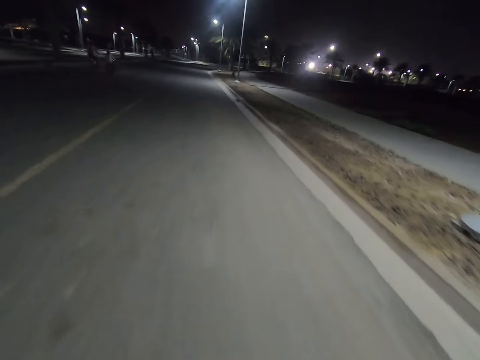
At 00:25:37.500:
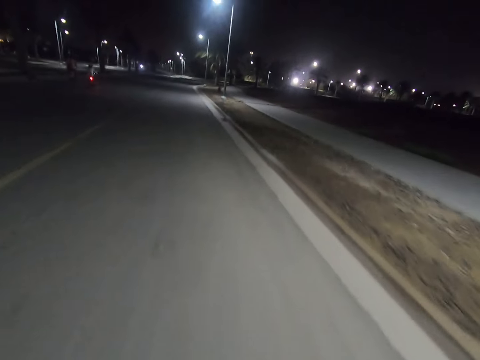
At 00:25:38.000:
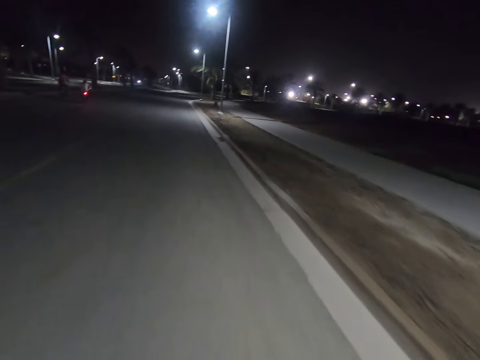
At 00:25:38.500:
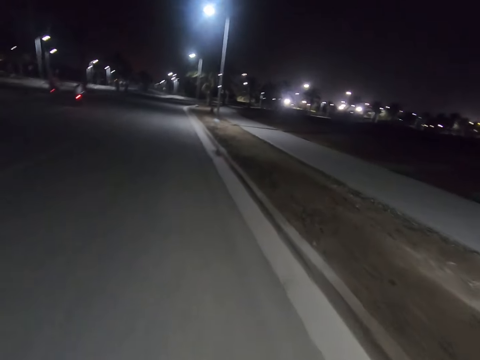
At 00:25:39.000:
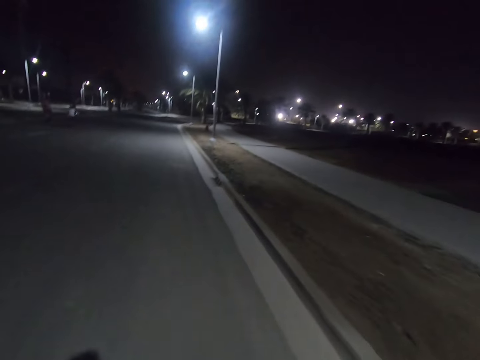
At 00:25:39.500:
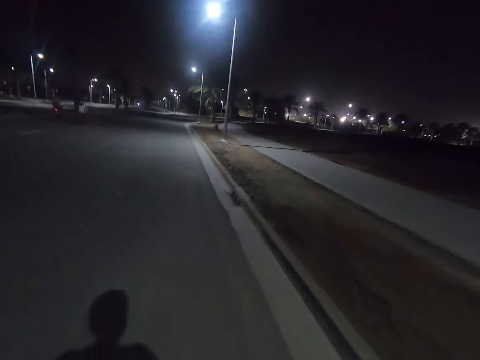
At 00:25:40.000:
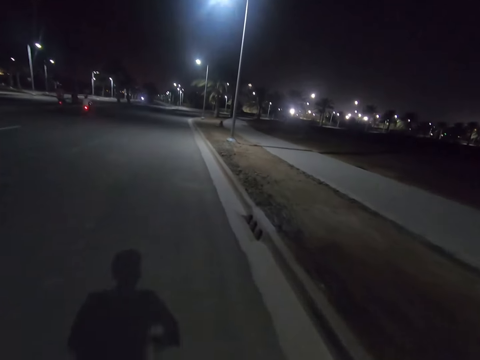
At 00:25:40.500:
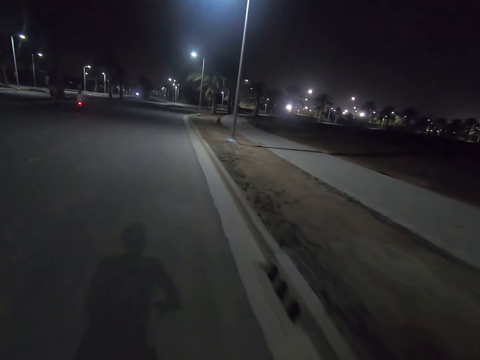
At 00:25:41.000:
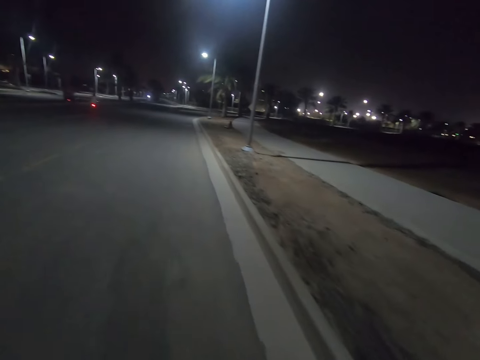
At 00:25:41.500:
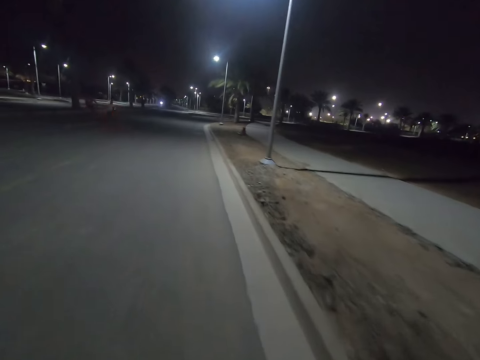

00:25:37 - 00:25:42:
A man swings his hand.

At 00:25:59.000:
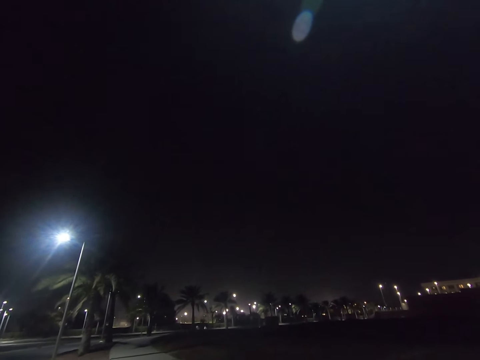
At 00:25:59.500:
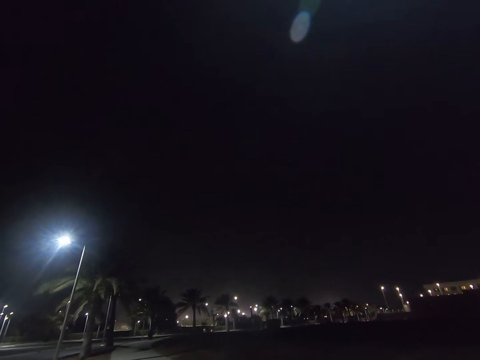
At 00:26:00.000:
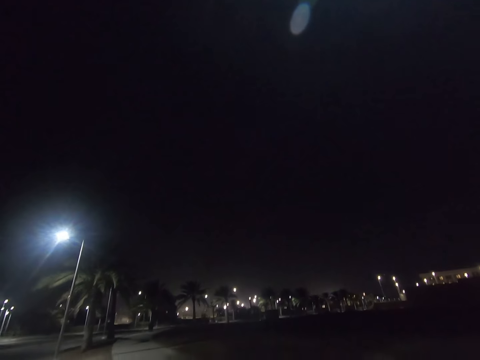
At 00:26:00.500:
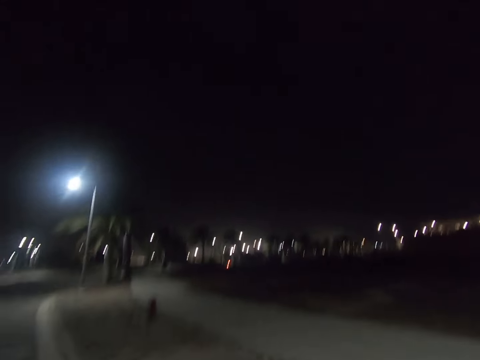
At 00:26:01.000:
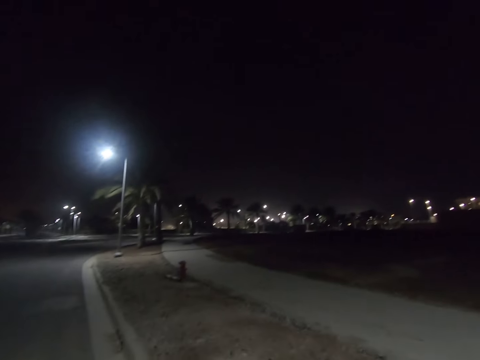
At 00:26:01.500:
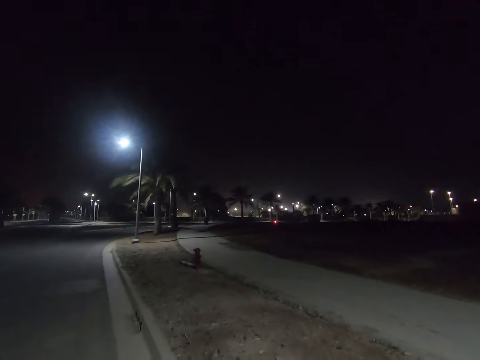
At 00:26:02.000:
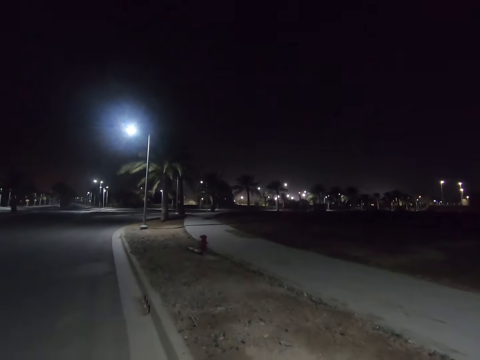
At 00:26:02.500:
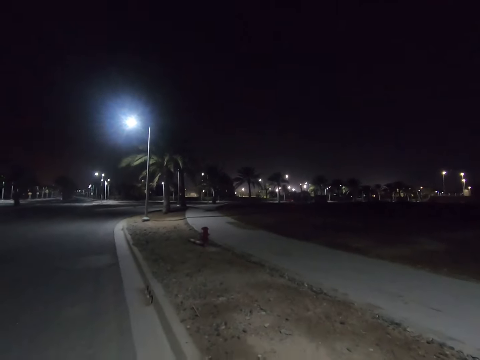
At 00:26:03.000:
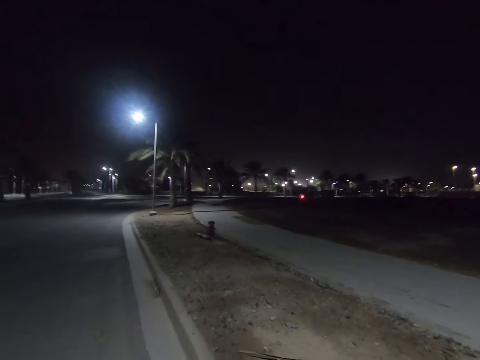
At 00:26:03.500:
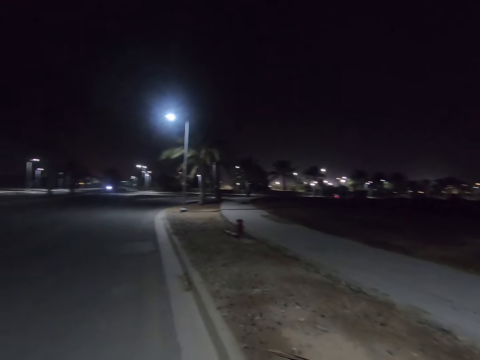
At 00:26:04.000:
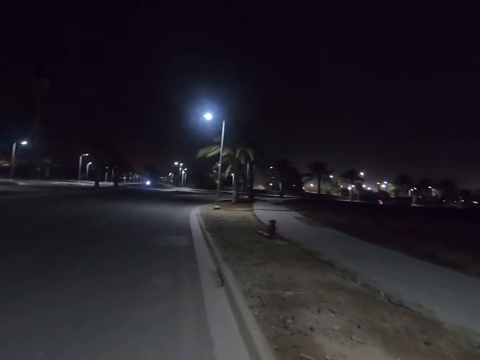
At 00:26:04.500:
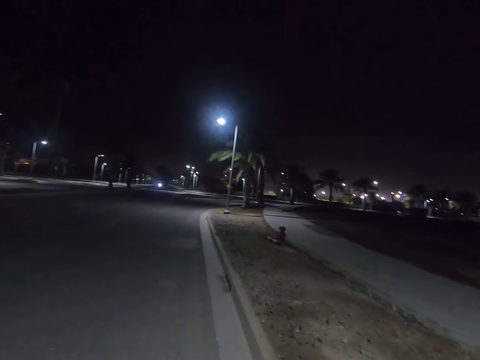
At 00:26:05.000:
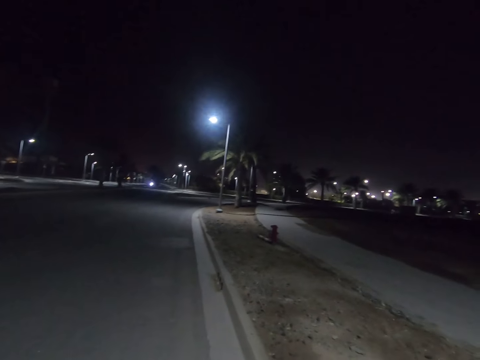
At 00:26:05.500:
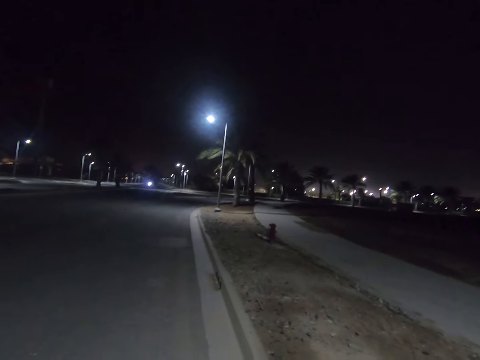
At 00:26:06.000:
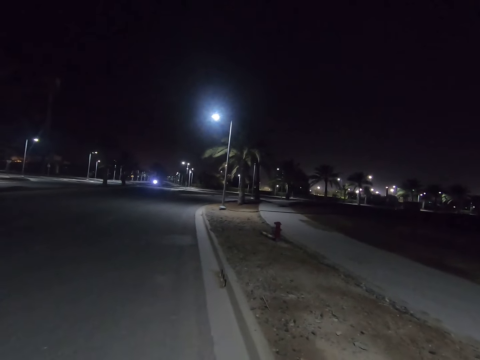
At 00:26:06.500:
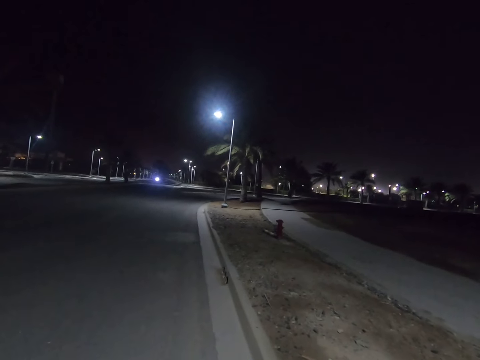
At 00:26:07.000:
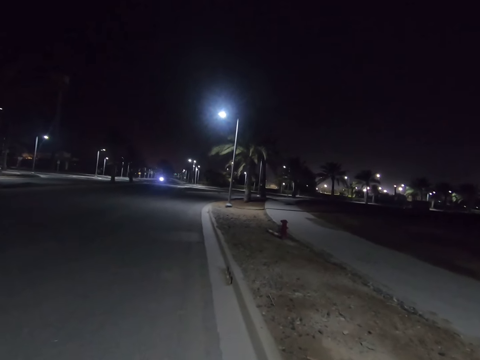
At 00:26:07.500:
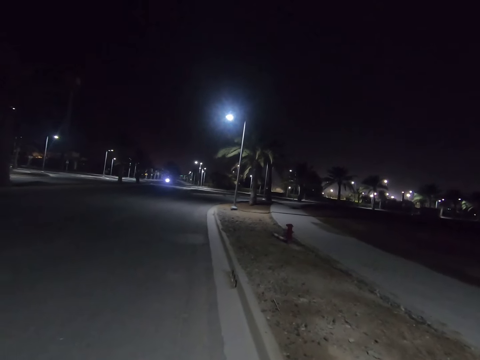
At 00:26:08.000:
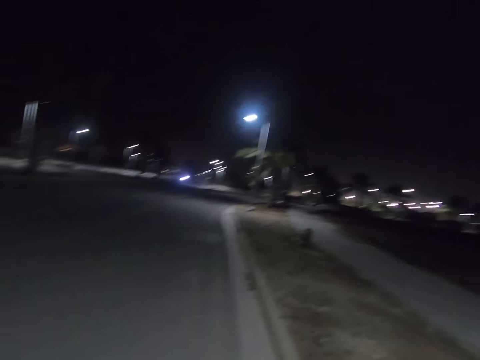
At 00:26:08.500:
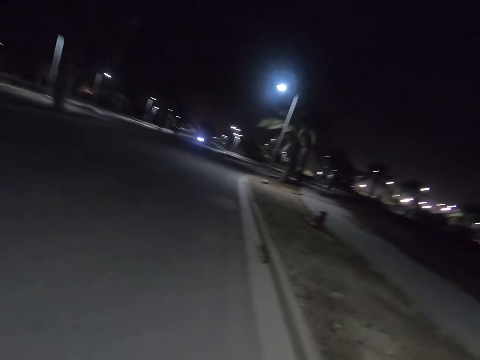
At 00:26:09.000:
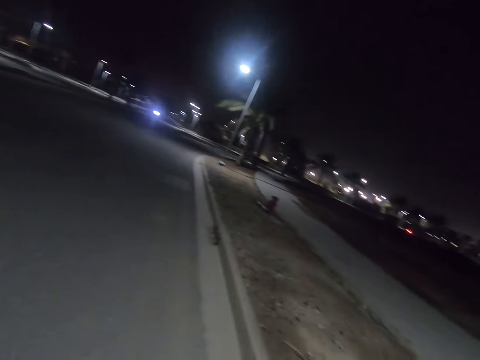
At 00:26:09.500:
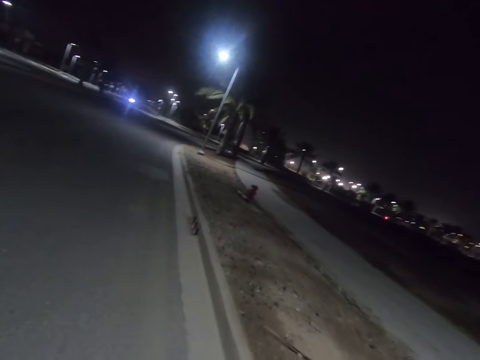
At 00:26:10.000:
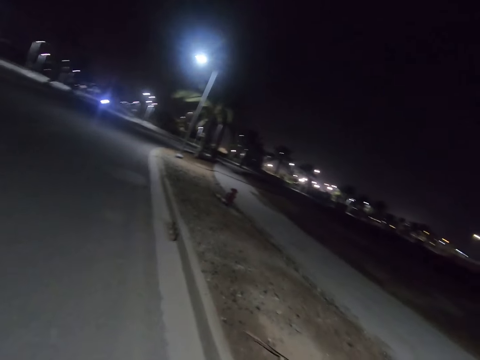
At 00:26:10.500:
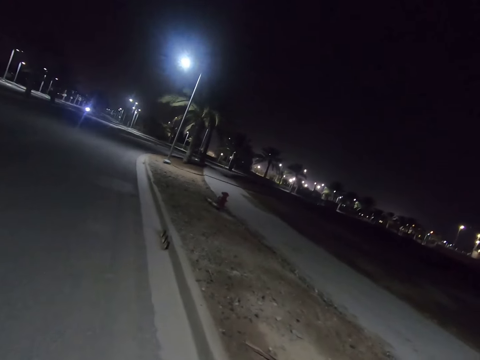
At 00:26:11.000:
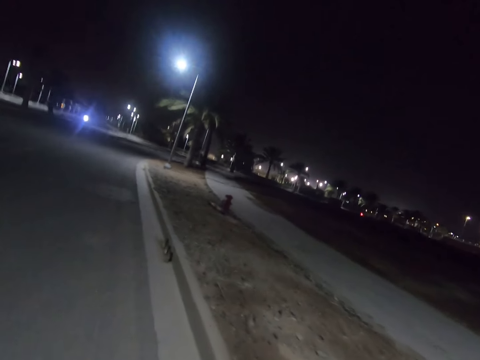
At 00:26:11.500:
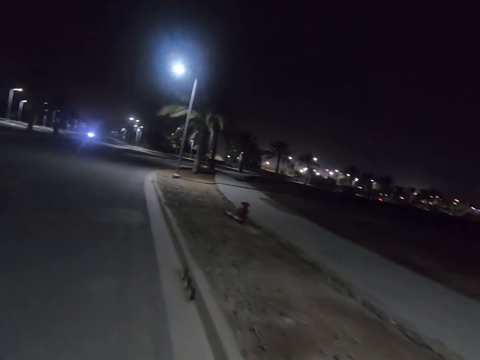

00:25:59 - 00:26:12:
The camera wearer stares at the road. They cycle the bicycle.

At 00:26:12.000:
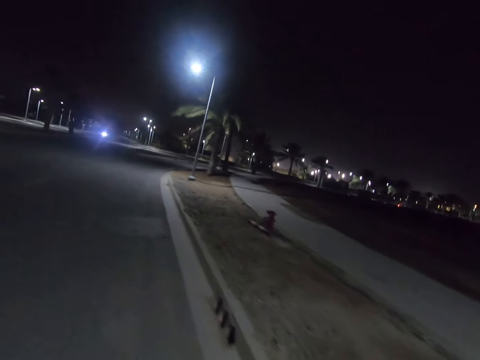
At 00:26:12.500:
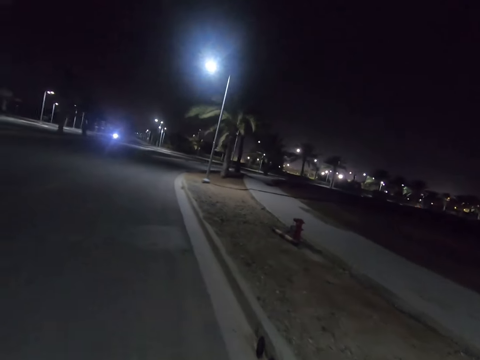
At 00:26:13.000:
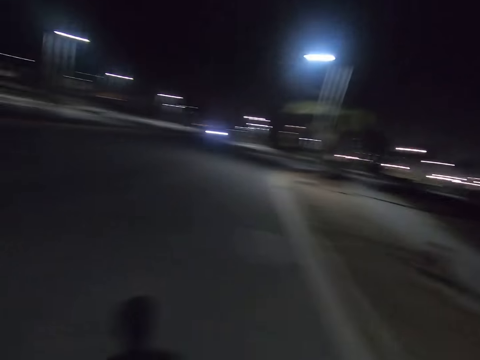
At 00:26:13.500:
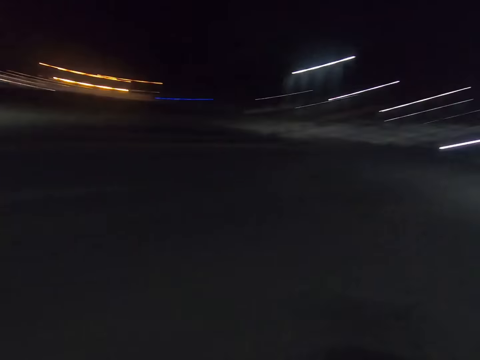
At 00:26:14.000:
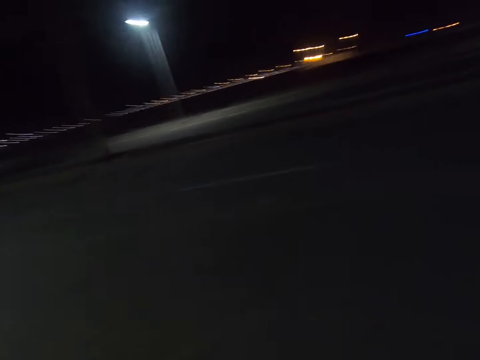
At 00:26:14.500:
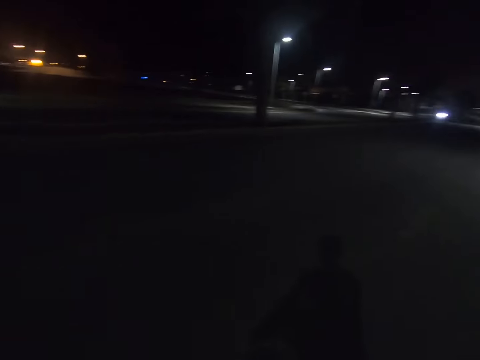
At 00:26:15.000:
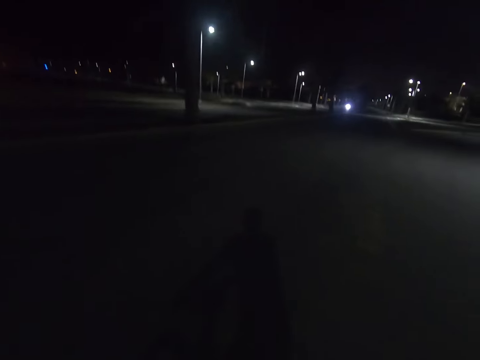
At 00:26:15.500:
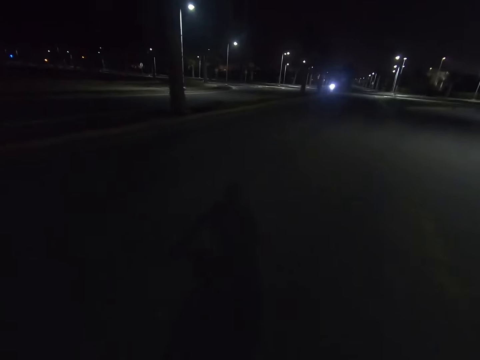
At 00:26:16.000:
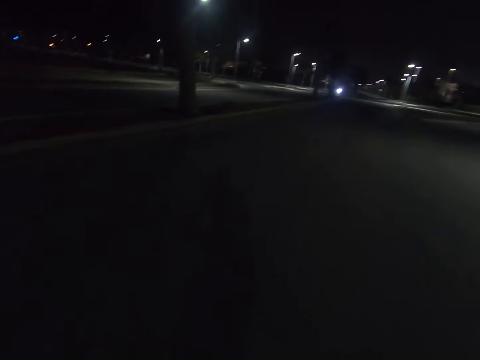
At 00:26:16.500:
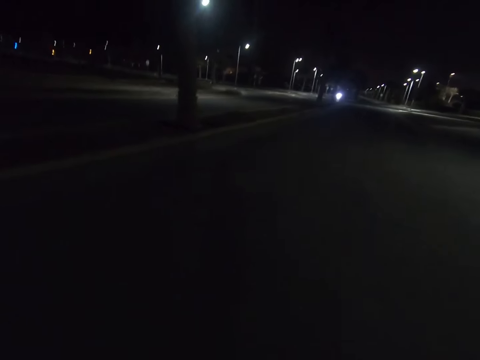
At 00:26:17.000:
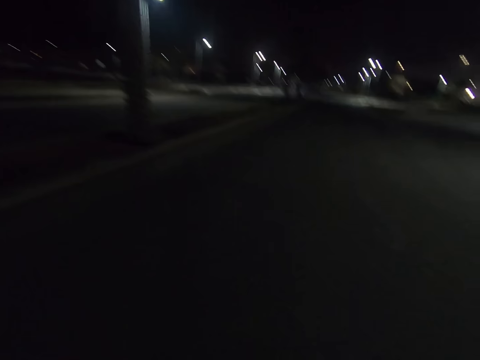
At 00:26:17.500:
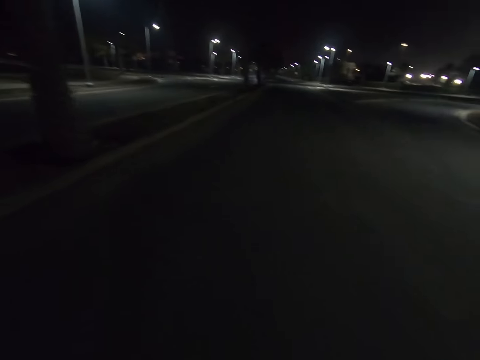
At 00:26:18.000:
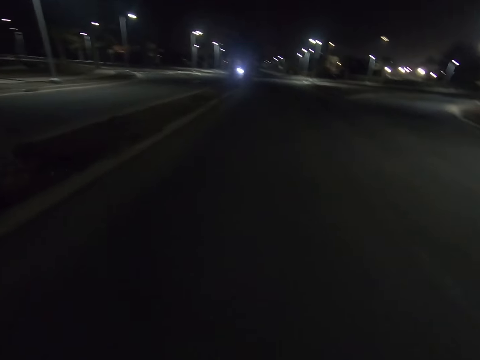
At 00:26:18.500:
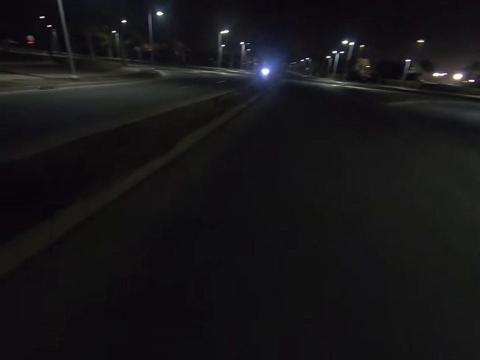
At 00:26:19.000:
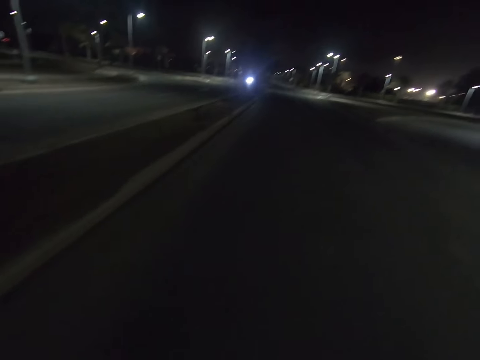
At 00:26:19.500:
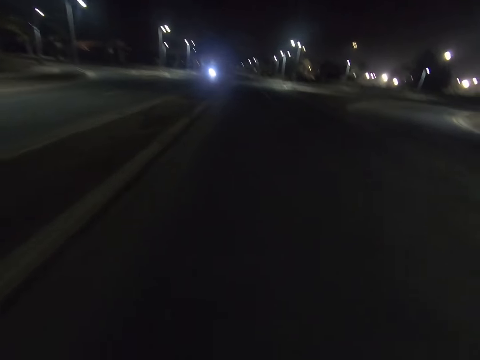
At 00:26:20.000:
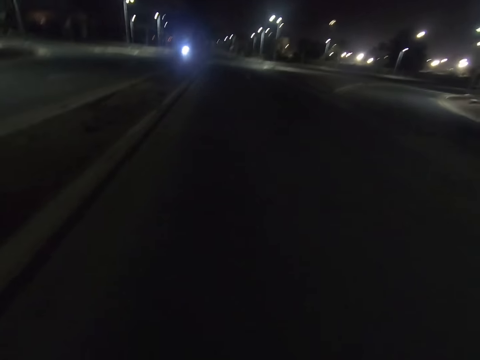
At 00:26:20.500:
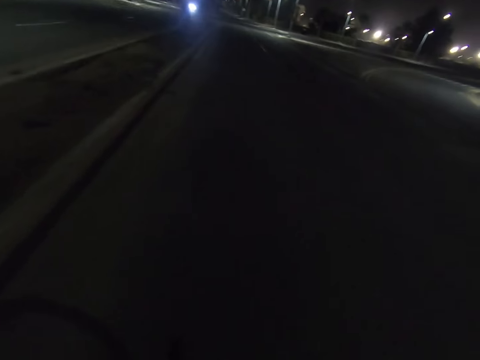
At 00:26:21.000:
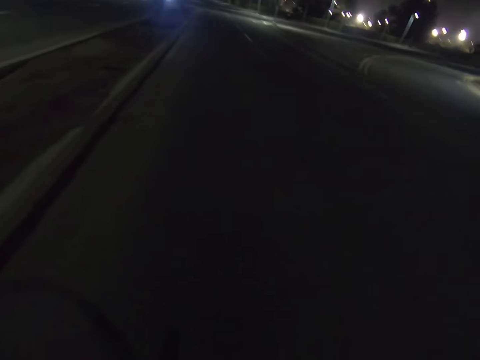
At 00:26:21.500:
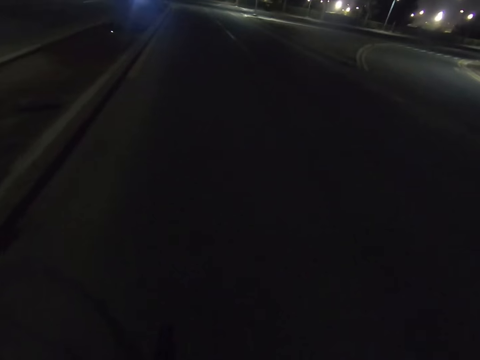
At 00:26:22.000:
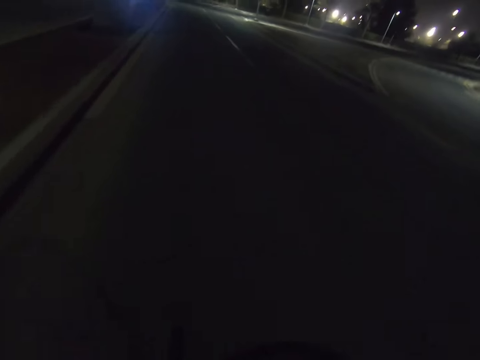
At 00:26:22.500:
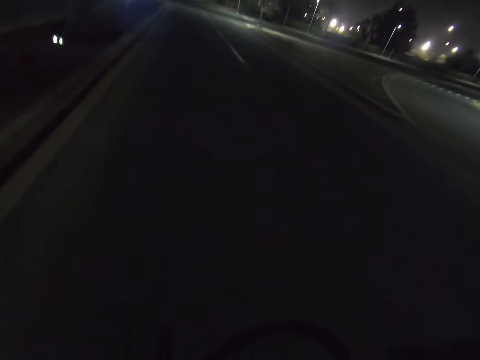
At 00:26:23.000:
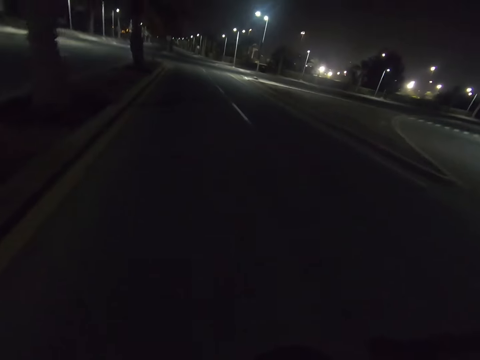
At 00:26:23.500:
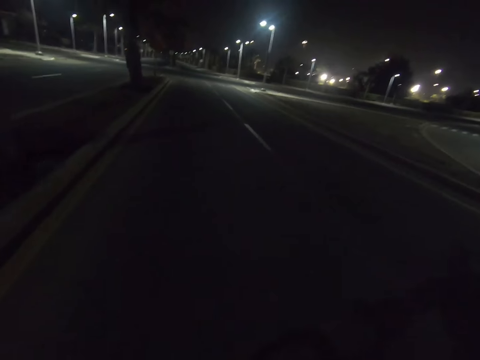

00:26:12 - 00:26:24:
The camera wearer rides the bicycle on the road. They stare at the road.
